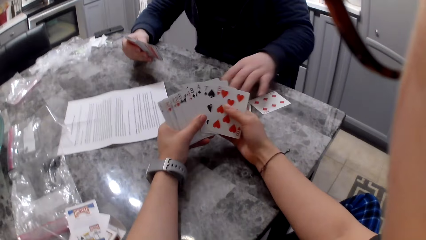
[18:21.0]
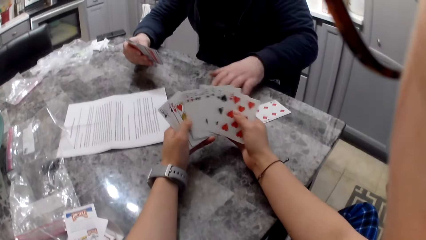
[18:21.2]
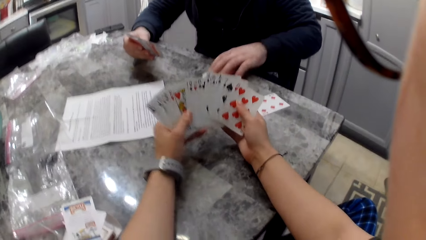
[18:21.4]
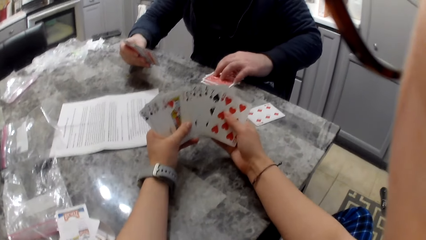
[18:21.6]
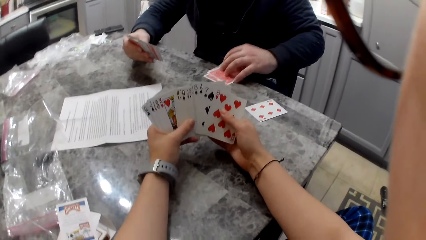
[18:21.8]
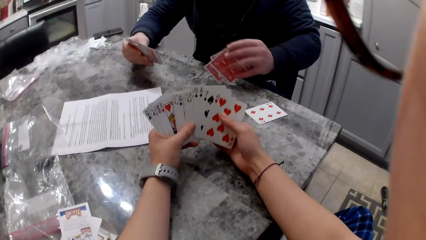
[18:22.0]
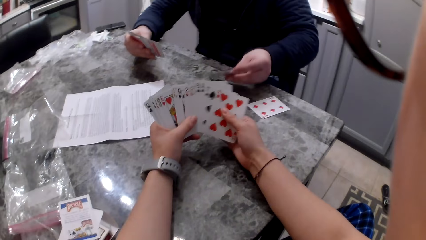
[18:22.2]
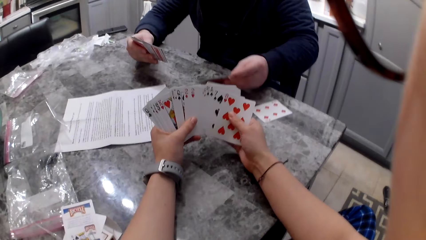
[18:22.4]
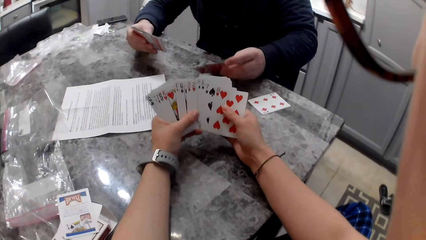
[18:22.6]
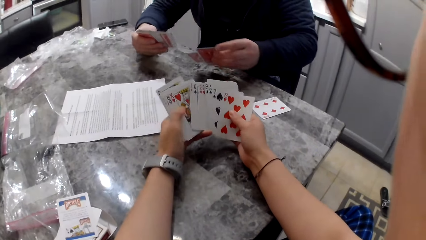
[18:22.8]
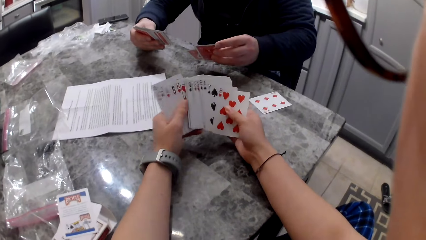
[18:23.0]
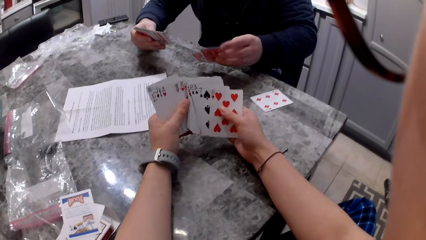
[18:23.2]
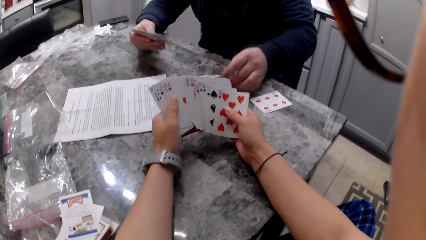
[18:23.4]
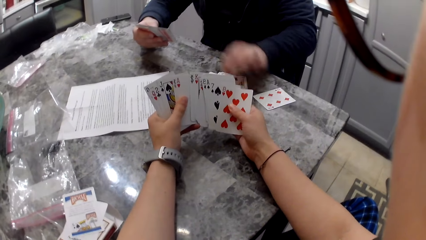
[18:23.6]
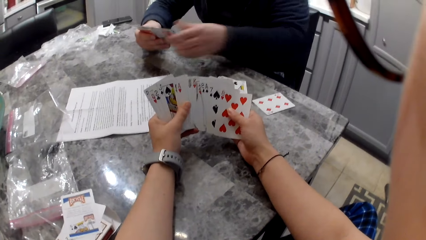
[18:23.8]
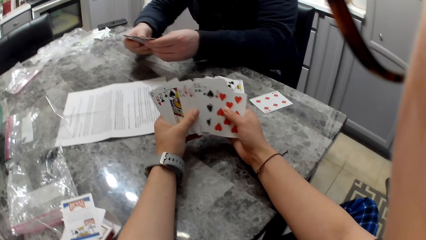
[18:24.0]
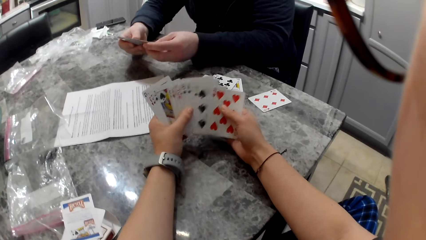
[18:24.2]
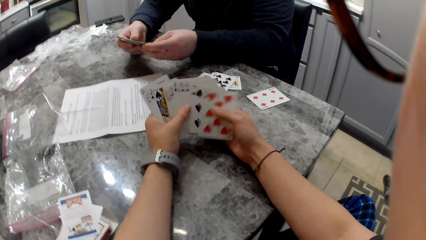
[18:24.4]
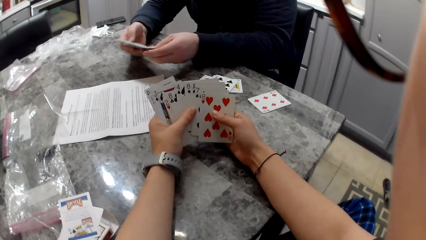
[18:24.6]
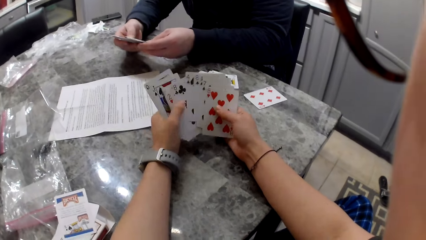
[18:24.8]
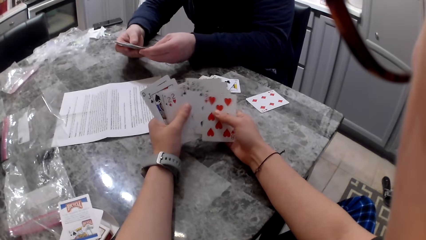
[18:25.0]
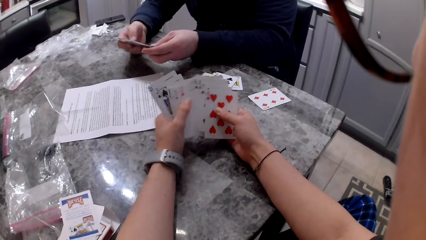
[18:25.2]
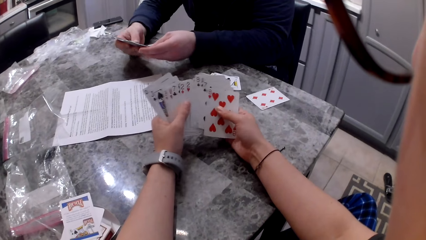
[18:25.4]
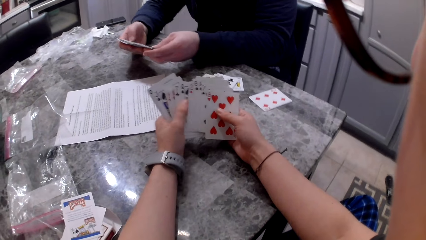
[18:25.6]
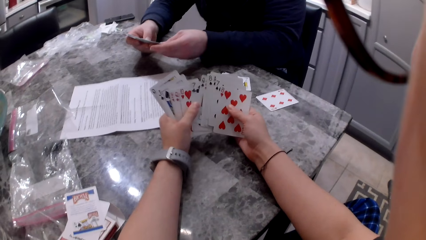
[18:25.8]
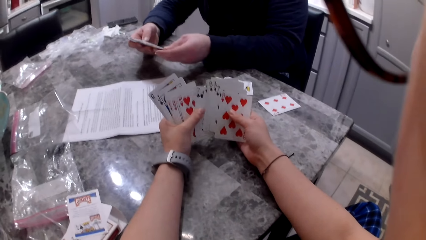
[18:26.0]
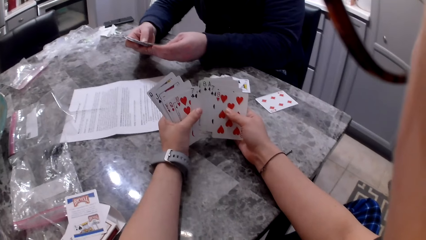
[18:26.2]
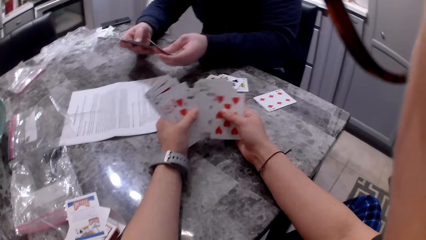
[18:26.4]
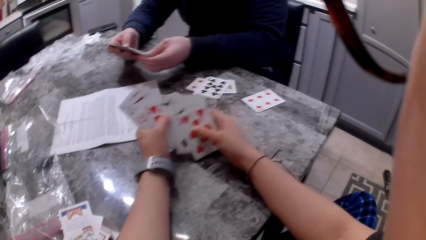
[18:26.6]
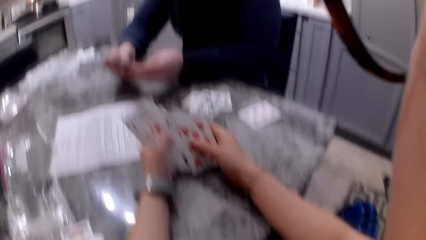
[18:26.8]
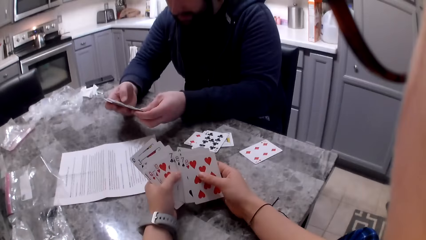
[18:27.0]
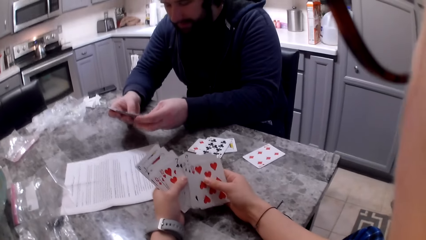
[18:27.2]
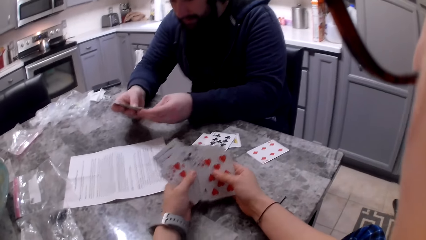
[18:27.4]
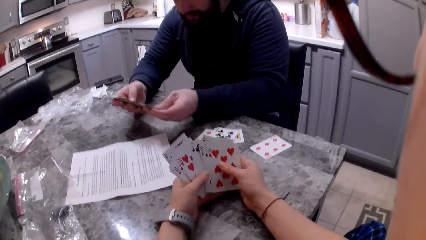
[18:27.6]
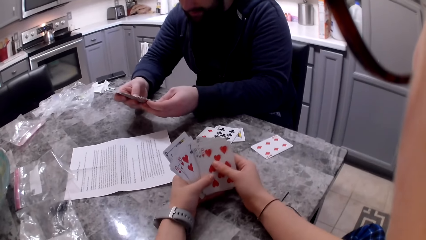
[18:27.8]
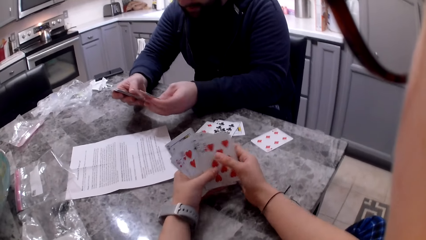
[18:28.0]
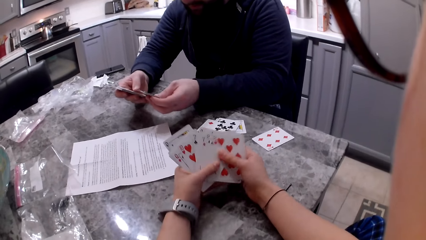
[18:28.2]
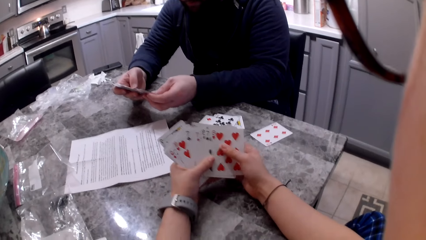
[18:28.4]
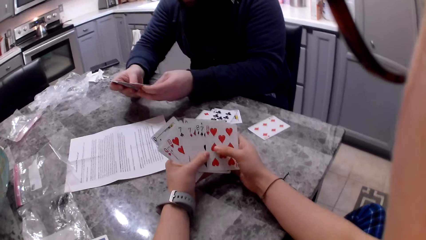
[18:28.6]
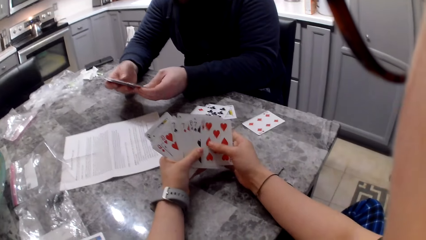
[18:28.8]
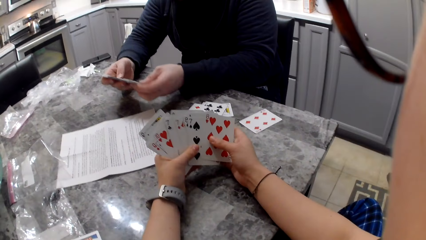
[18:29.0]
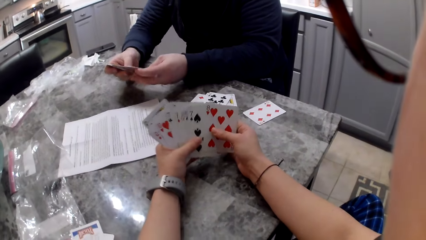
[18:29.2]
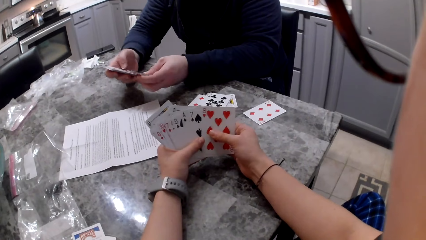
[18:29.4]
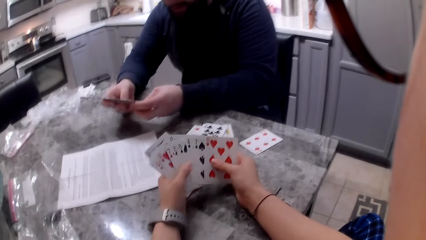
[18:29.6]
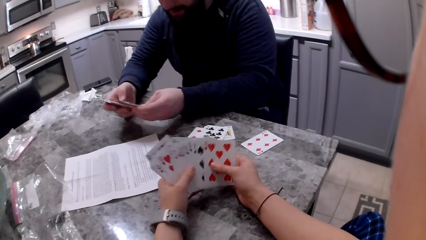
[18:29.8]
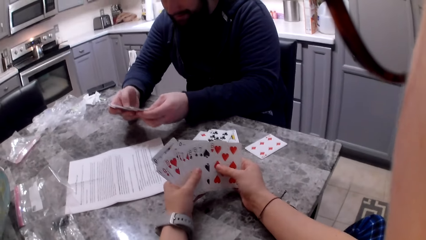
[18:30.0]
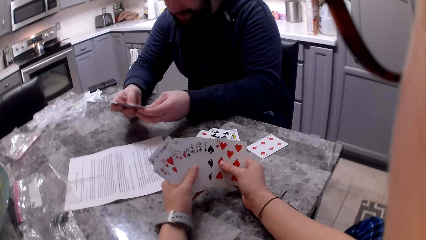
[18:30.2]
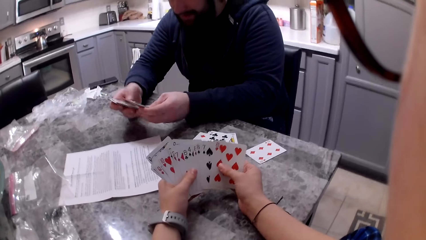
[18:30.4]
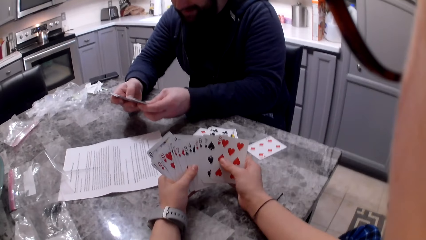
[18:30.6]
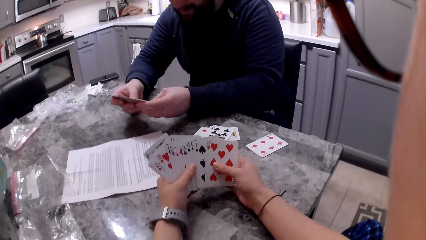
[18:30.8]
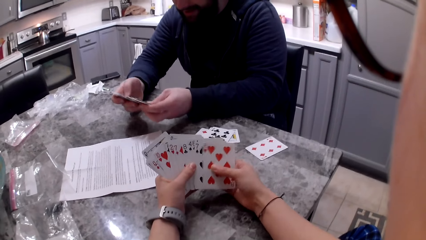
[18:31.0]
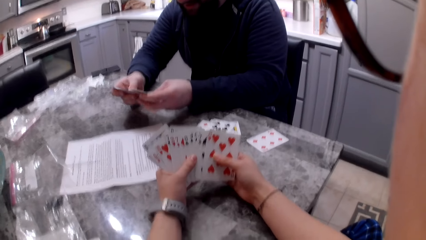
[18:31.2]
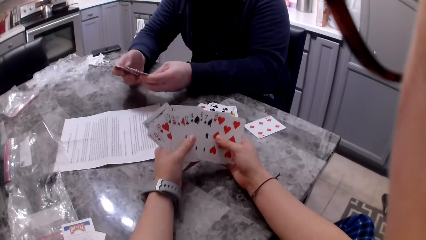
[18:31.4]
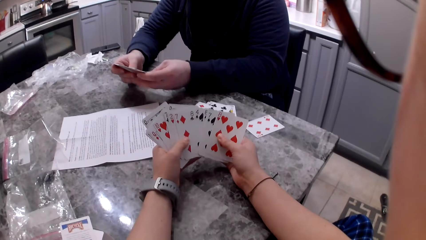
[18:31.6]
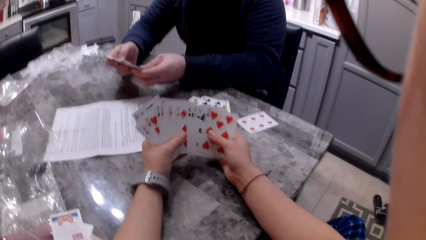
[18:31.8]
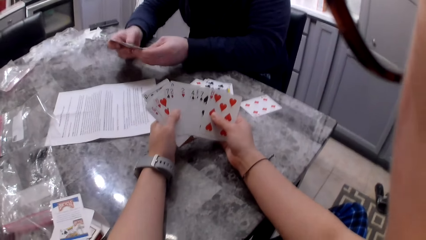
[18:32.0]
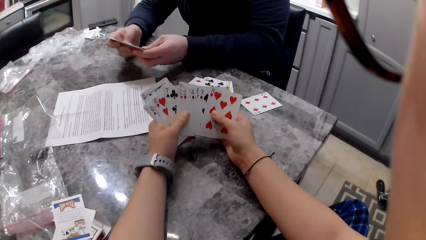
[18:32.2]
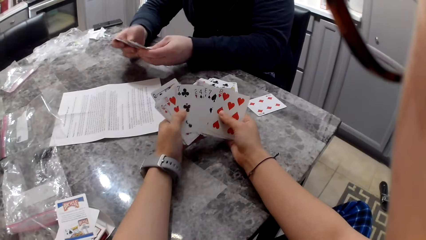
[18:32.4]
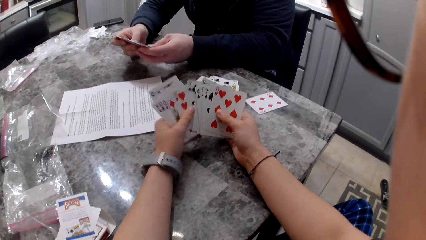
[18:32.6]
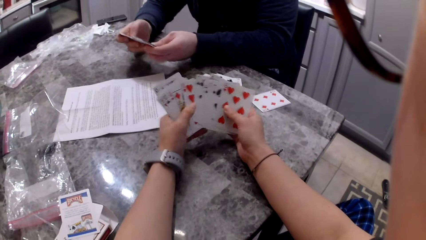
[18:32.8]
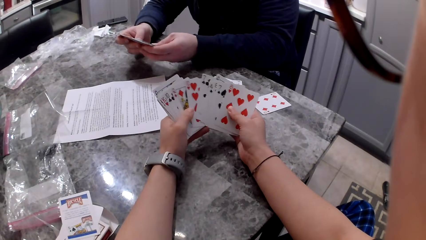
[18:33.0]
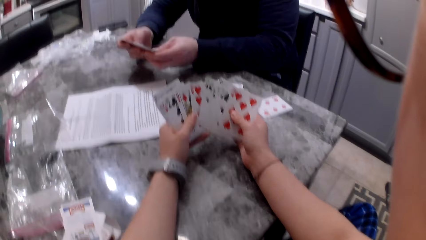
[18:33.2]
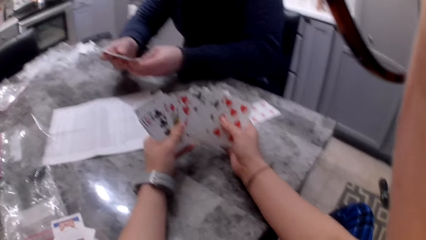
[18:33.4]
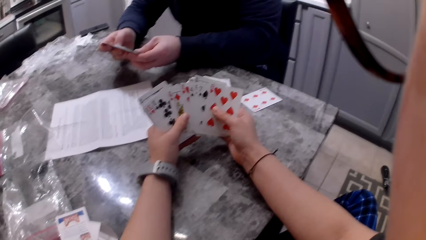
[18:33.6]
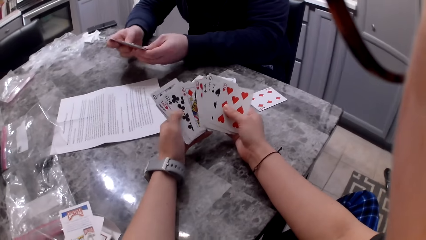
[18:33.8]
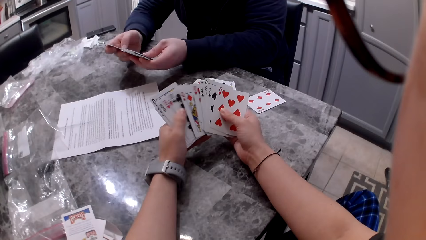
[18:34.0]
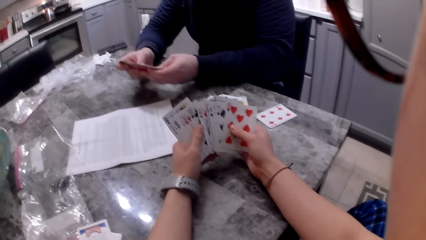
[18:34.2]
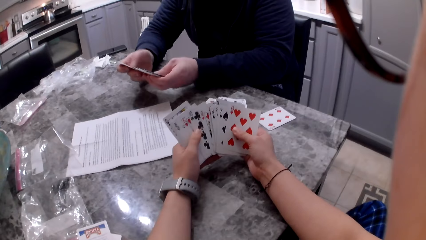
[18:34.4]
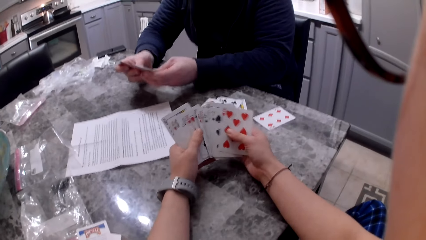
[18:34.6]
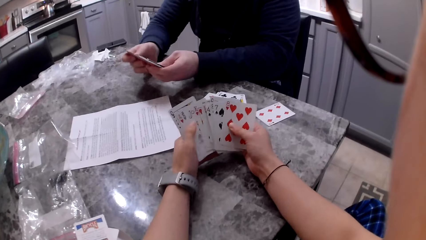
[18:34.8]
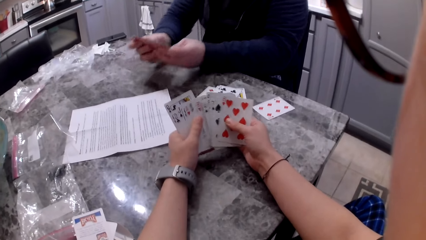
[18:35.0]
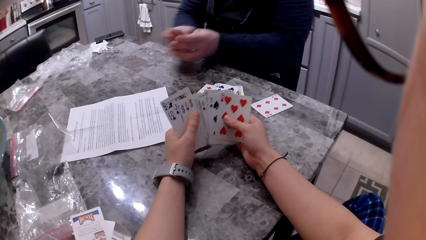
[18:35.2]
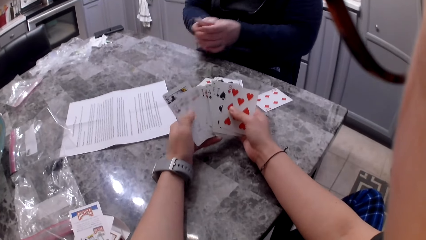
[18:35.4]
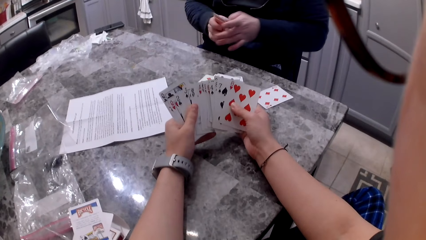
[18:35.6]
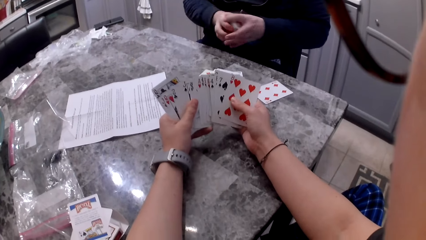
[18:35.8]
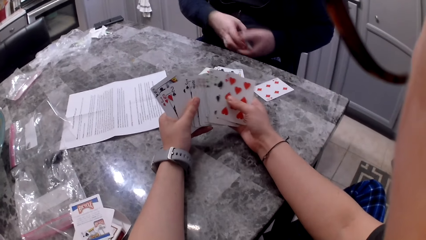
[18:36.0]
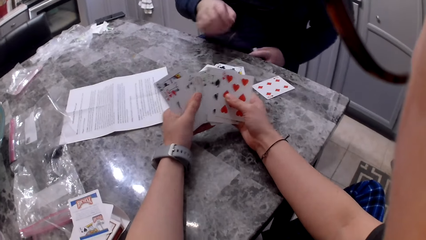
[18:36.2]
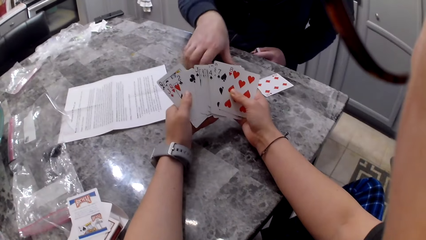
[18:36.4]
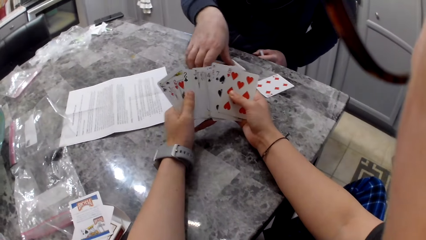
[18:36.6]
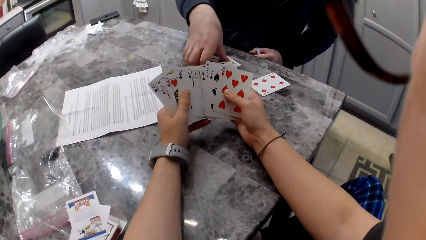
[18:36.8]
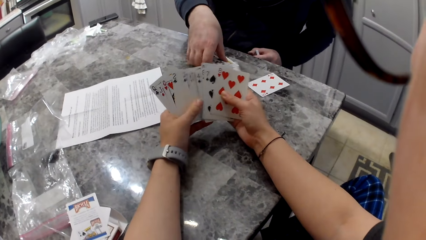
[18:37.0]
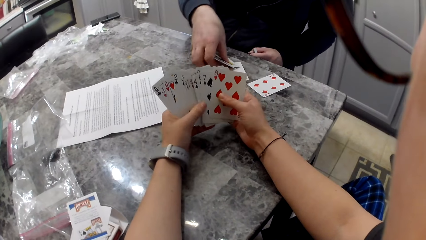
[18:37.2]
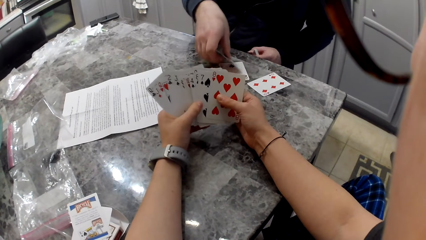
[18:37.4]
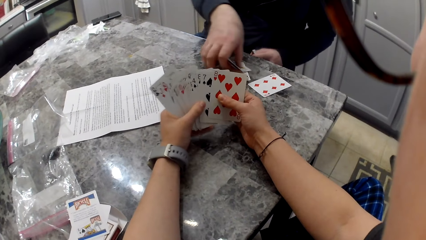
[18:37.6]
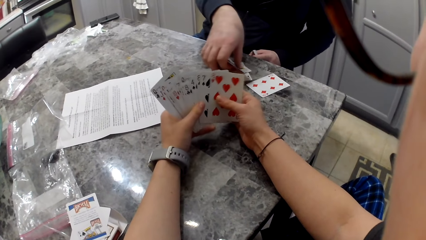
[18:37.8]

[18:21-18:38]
The camera wearer shuffles cards in his hands. A man lifts cards from the table. The camera wearer flips the cards with his left hand and shuffles the cards in his hands. The man drops the cards back on the table and shuffles the cards in his hands. The camera wearer shuffles the cards in his hands. The man shifts the cards to his left hand. The camera wearer shuffles the cards in his hands. The man picks up the cards on the counter with his right hand.
